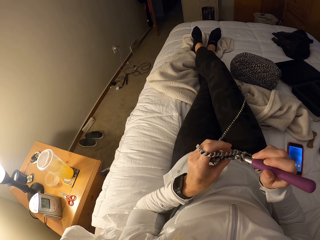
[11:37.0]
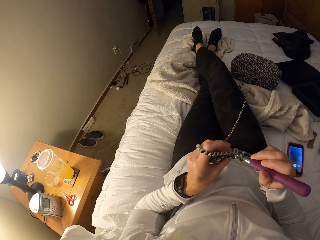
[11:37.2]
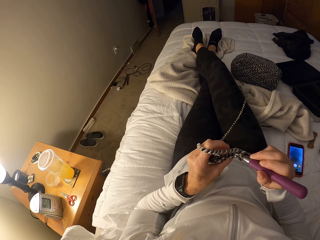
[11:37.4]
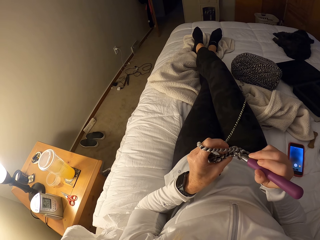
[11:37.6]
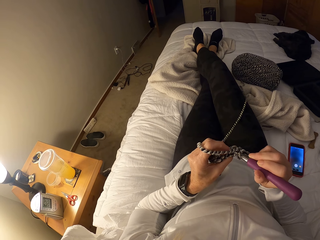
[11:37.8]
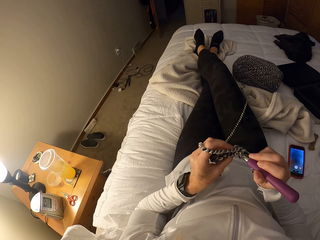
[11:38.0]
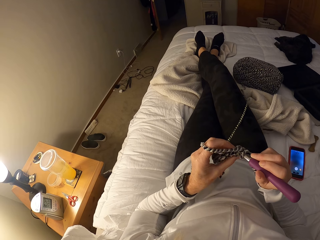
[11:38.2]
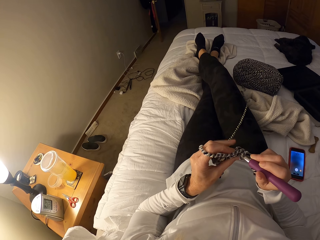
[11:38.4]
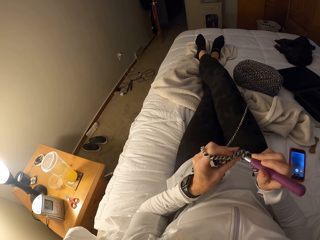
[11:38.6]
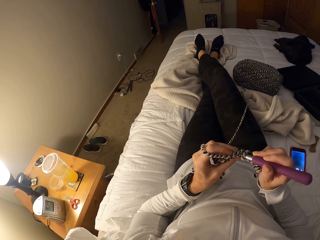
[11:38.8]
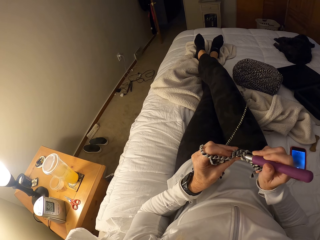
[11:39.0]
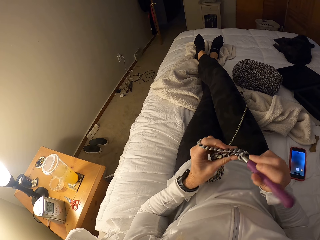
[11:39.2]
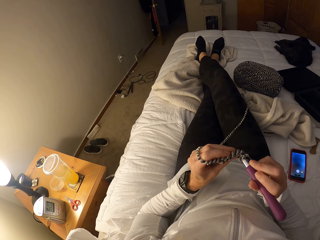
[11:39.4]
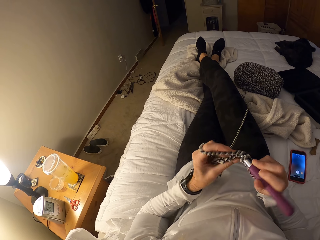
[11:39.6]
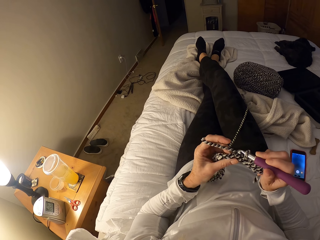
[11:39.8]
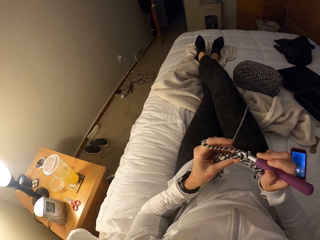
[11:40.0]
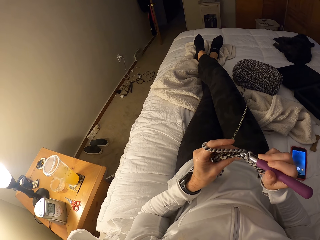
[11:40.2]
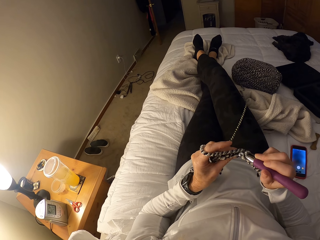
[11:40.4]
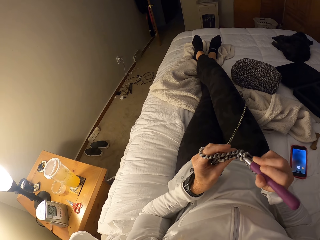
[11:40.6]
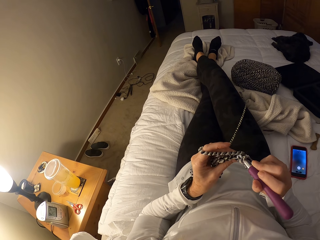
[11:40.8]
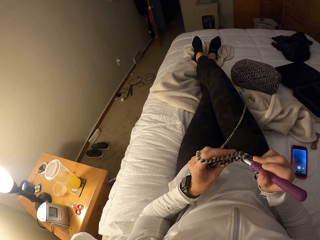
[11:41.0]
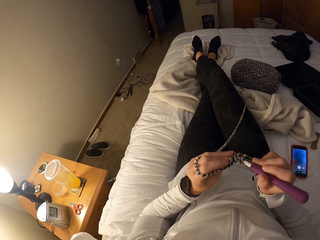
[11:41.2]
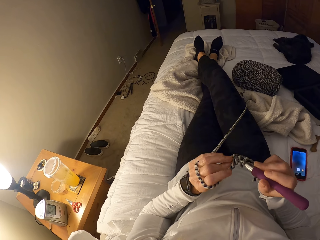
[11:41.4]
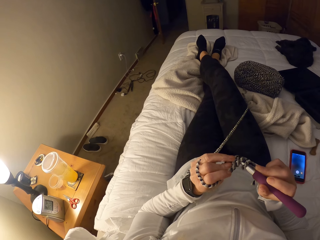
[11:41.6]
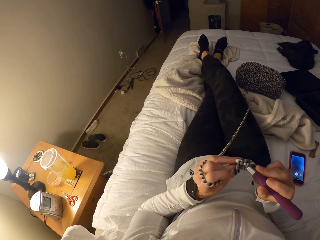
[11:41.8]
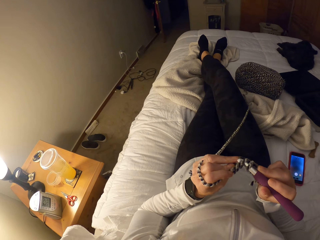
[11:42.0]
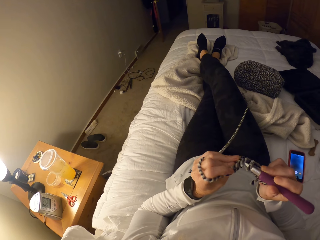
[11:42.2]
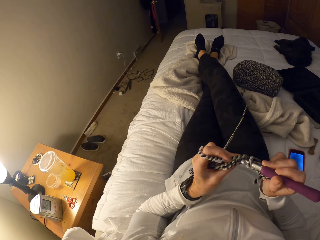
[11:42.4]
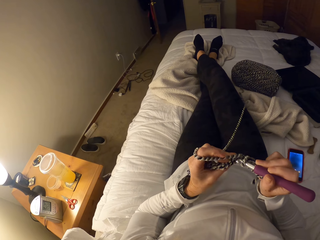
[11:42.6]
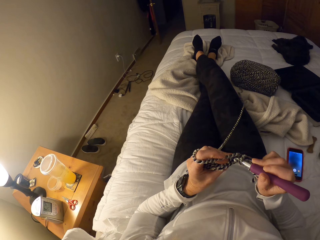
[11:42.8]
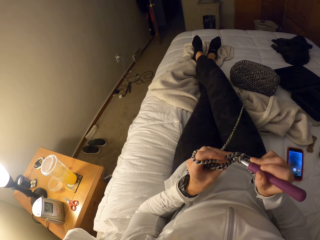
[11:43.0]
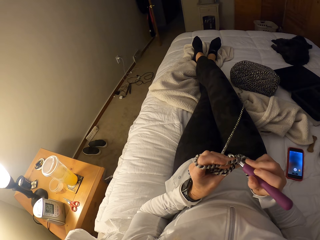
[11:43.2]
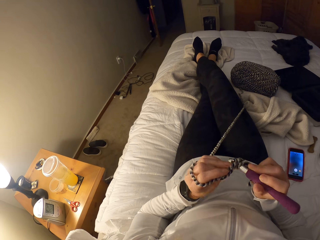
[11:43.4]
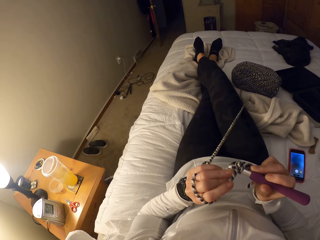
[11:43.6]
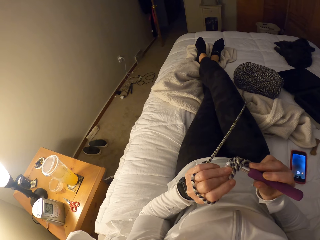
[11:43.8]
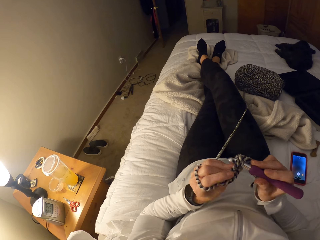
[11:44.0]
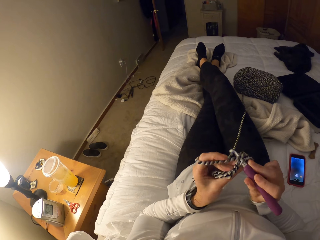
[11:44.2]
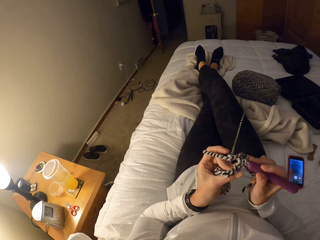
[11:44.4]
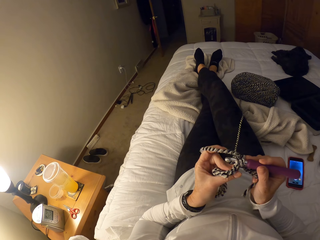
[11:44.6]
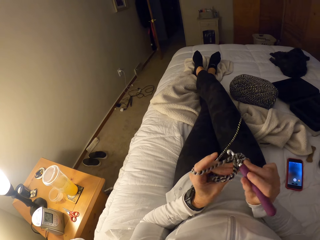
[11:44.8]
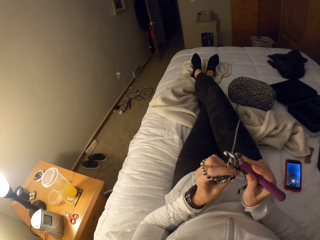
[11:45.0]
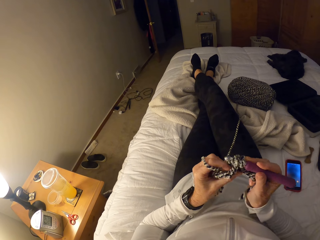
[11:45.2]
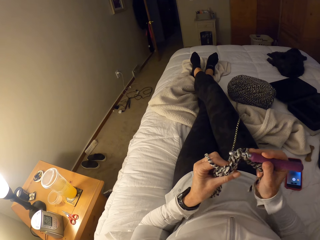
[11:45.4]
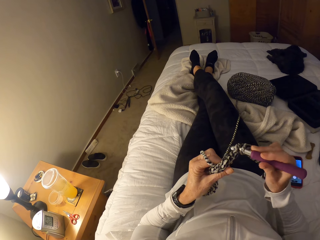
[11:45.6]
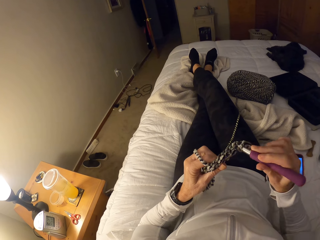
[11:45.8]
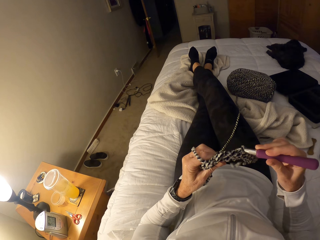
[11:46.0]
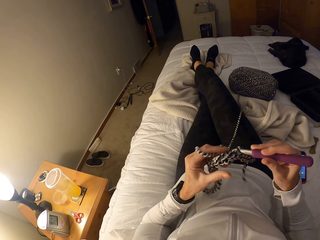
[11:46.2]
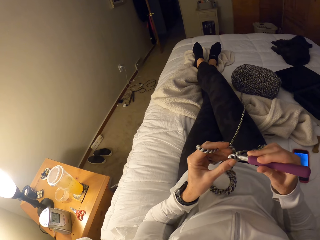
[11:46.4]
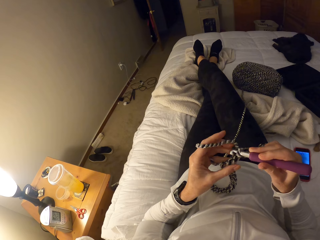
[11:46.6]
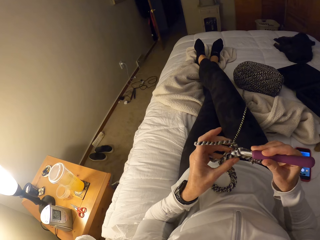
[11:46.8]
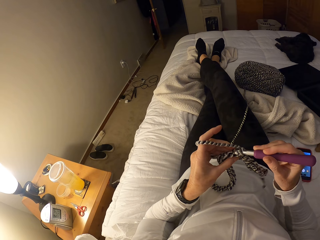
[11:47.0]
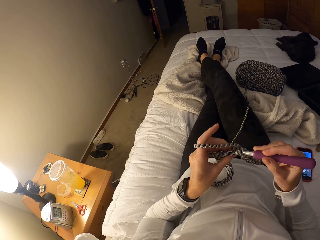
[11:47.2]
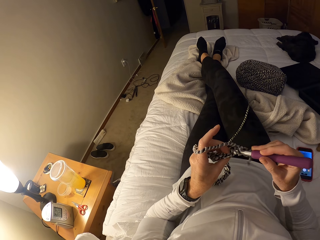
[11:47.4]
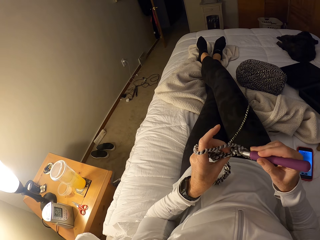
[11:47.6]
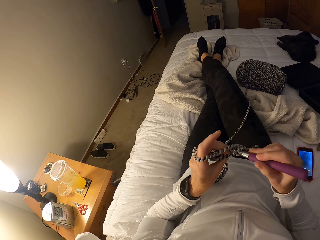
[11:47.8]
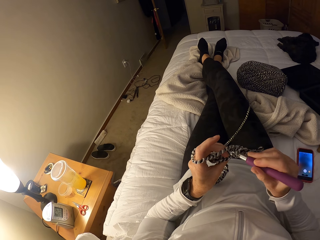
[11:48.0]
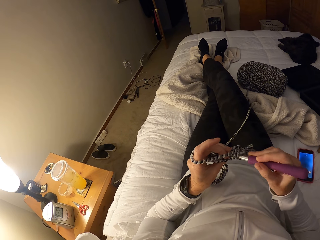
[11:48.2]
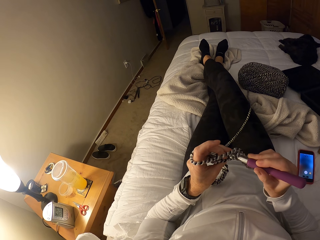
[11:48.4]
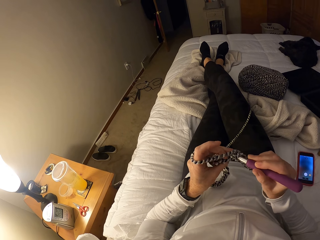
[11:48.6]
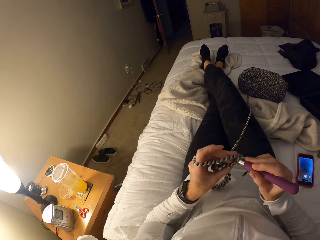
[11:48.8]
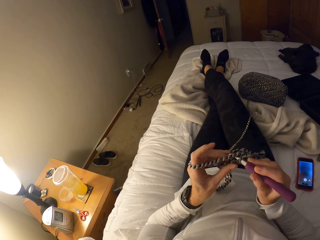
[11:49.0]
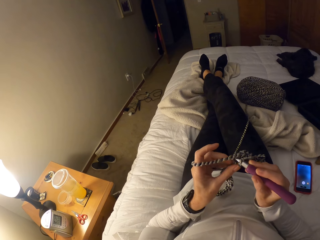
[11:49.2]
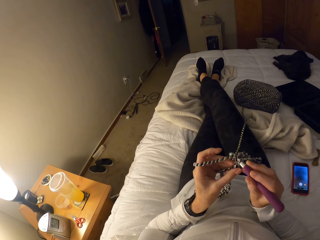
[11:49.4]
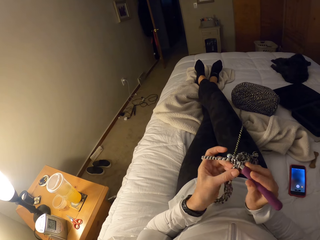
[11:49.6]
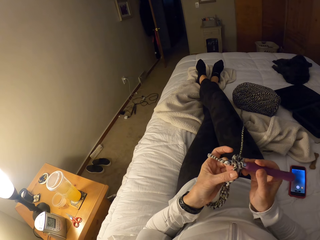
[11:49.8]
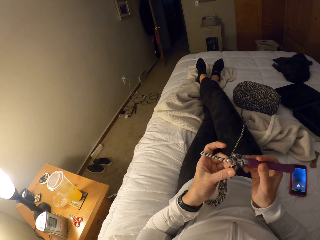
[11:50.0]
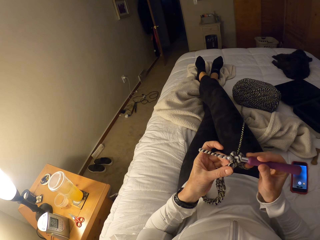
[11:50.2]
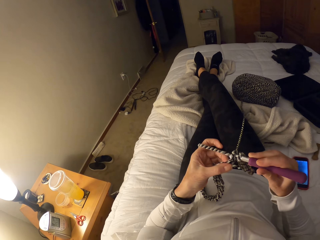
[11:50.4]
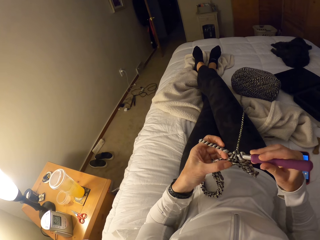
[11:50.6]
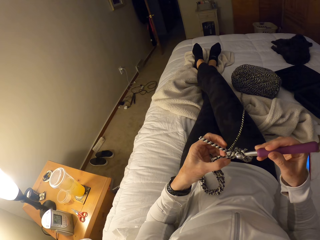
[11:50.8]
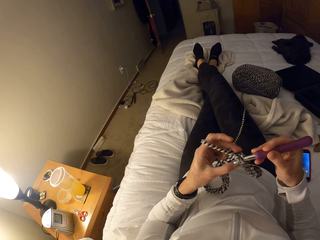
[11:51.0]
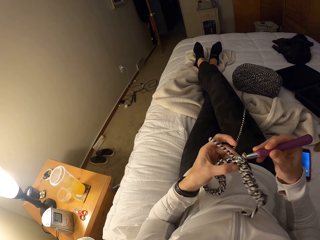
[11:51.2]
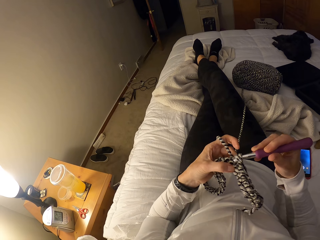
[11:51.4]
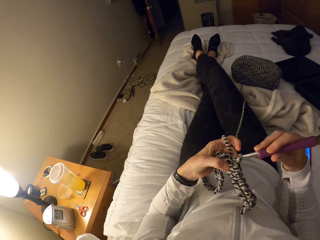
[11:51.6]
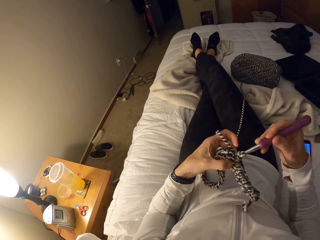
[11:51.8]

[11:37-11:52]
The camera wearer crochets with the yarn. They knit the fabric. They hold the fabric. They knit the fabric.

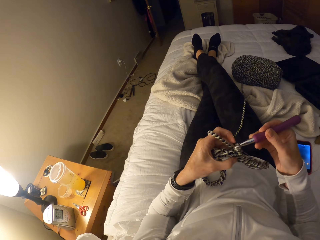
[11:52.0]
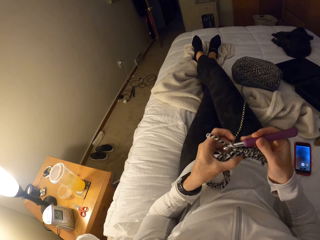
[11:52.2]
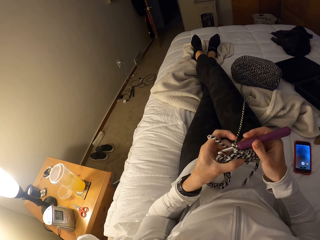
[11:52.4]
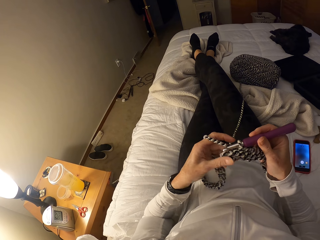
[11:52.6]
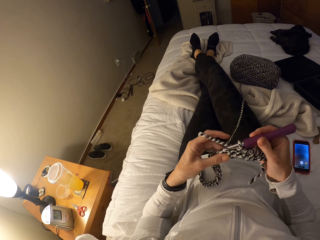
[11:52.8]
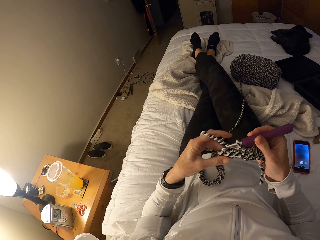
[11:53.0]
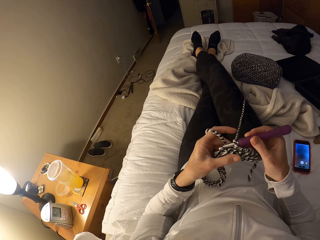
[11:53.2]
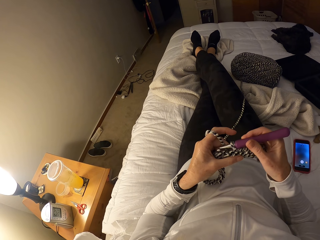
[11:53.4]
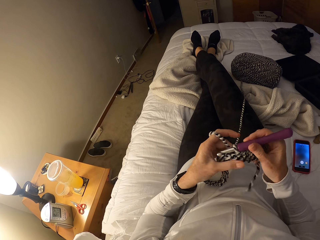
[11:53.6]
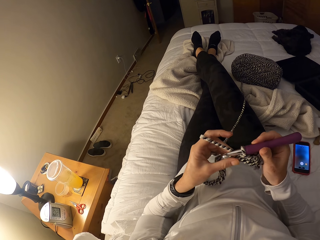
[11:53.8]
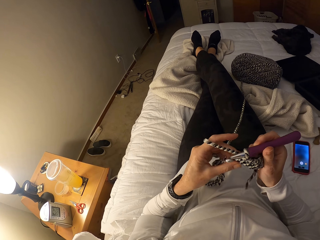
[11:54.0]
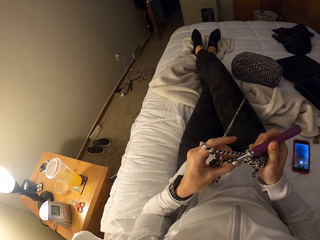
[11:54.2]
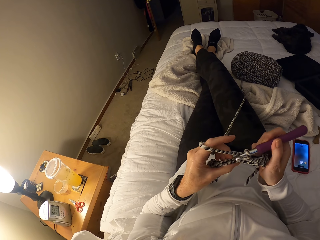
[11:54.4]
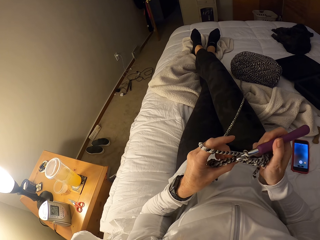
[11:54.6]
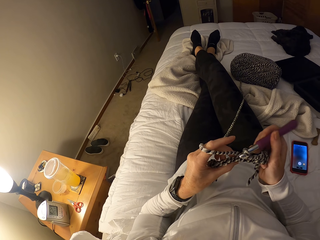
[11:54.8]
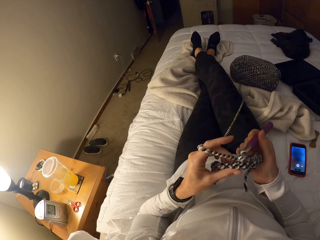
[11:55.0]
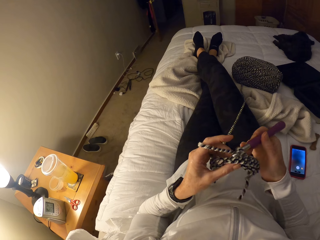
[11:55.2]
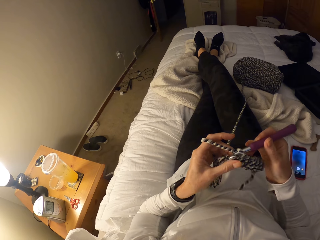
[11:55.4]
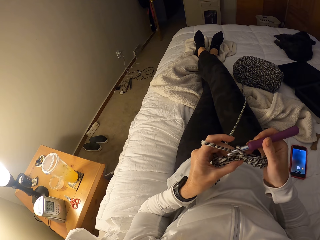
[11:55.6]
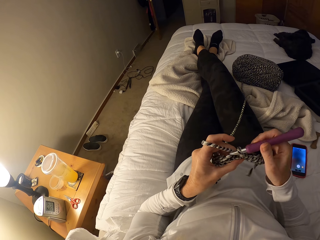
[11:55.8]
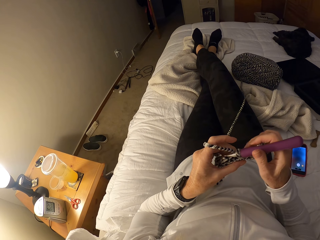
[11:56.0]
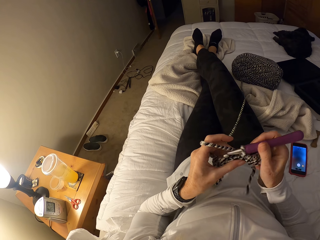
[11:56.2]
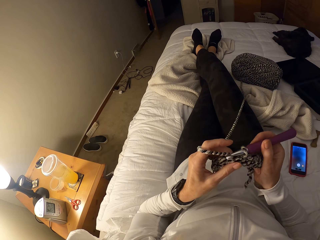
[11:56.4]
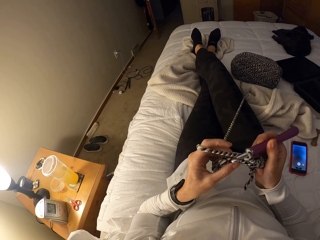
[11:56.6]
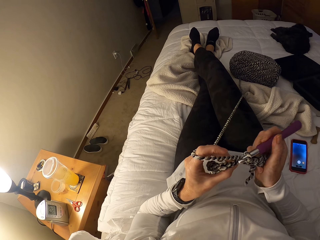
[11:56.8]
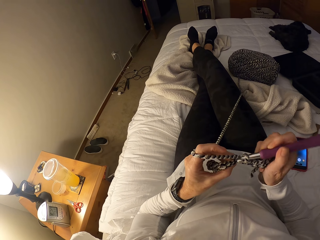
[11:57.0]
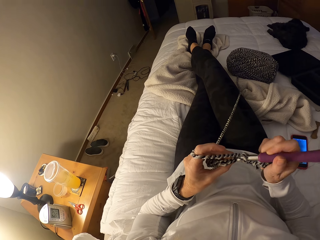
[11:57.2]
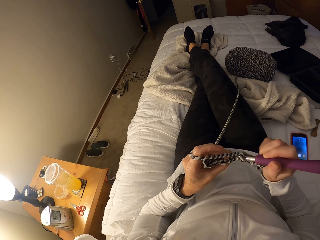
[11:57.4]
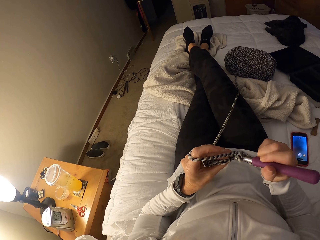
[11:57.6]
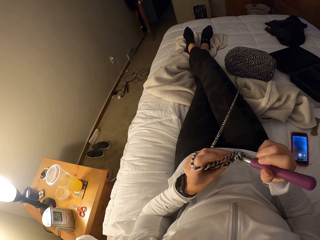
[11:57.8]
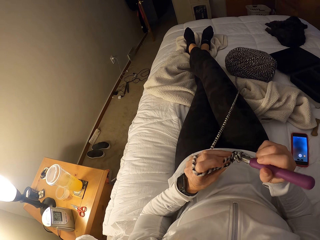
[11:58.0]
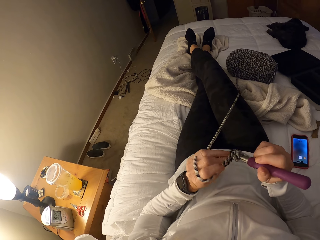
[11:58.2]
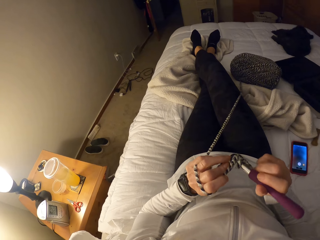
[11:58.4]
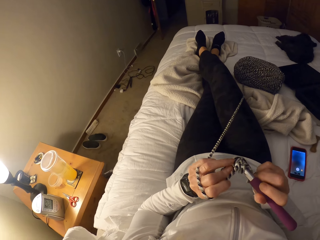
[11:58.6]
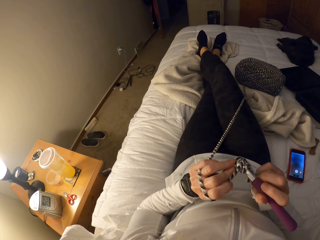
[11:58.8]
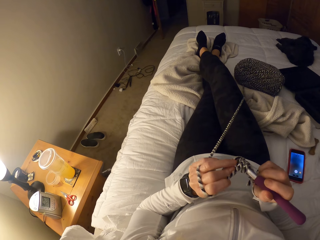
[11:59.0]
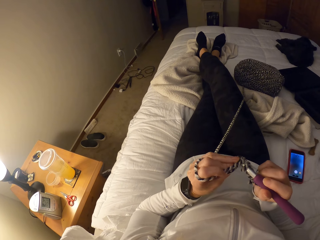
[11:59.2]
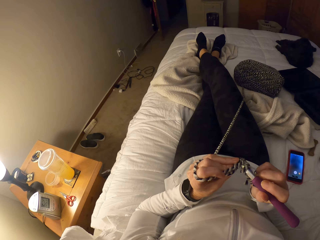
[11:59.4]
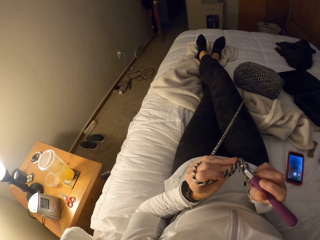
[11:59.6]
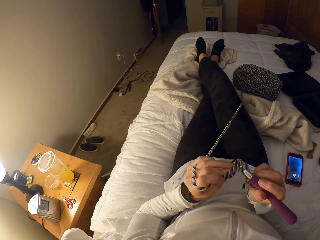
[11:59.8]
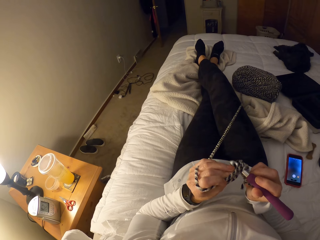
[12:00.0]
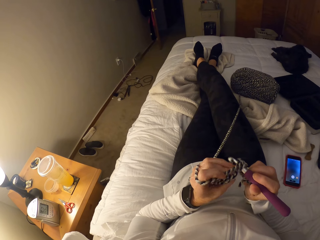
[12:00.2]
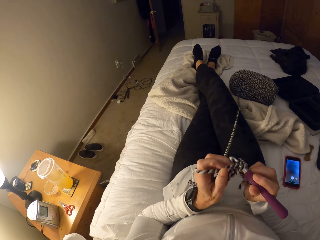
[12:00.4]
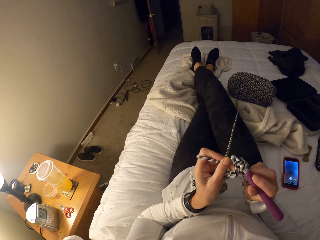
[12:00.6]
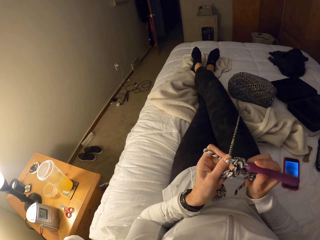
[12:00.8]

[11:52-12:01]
The camera wearer holds the fabric. They knit the fabric.
